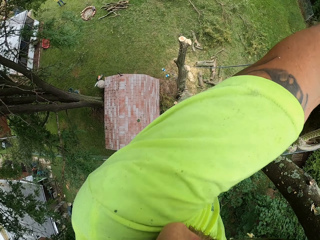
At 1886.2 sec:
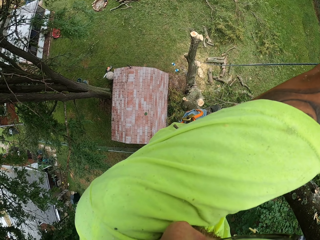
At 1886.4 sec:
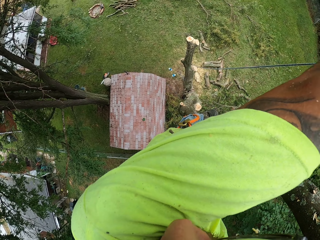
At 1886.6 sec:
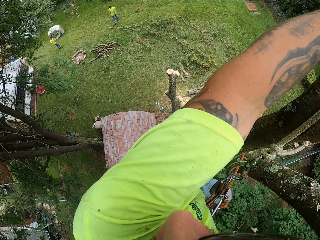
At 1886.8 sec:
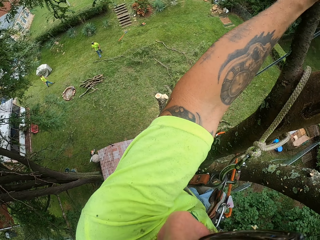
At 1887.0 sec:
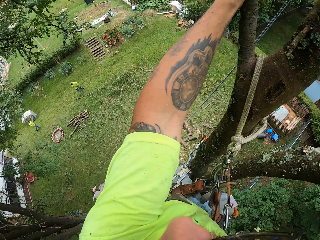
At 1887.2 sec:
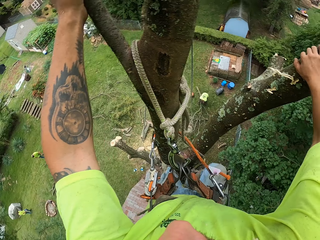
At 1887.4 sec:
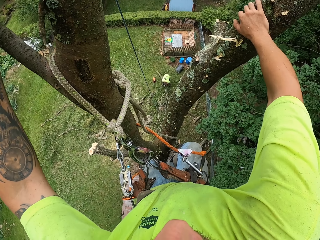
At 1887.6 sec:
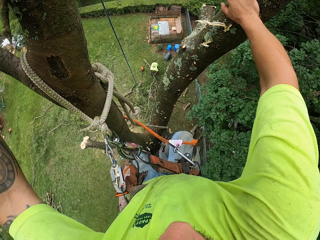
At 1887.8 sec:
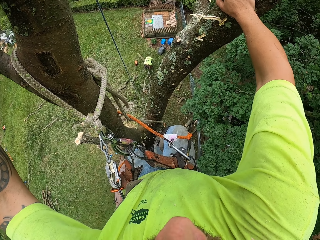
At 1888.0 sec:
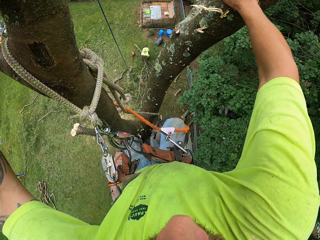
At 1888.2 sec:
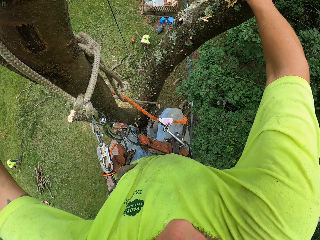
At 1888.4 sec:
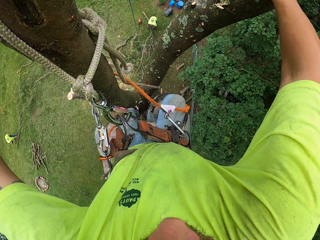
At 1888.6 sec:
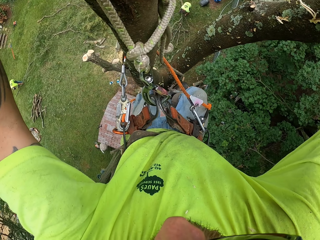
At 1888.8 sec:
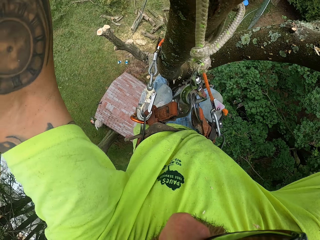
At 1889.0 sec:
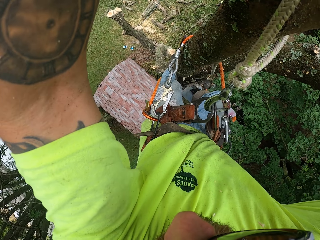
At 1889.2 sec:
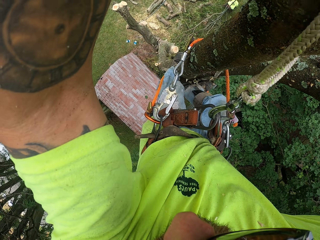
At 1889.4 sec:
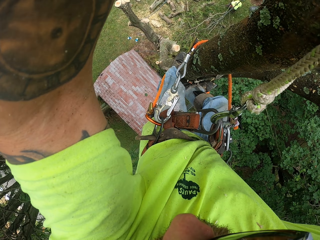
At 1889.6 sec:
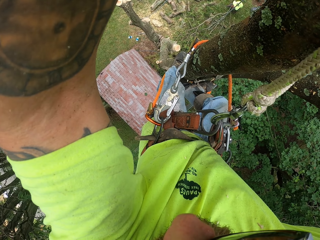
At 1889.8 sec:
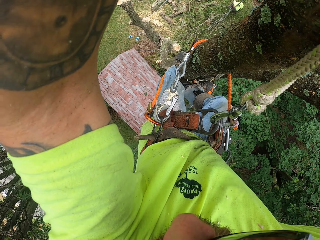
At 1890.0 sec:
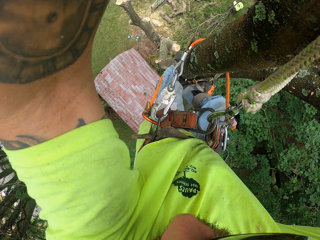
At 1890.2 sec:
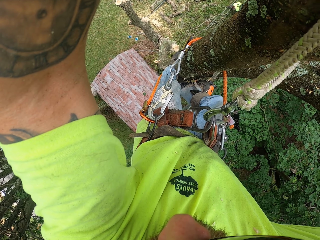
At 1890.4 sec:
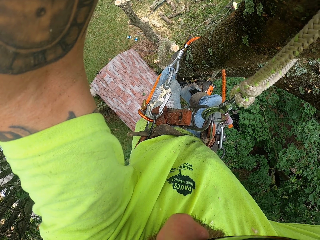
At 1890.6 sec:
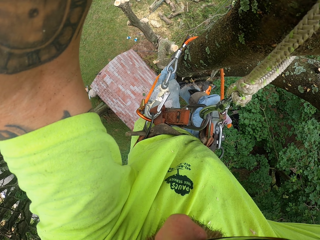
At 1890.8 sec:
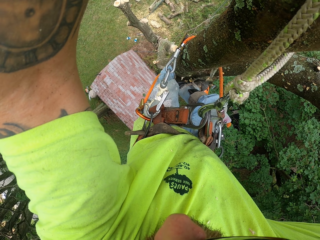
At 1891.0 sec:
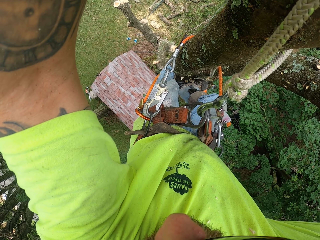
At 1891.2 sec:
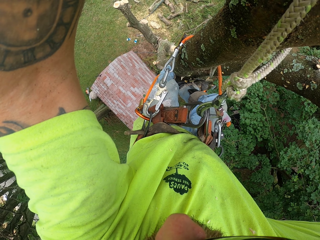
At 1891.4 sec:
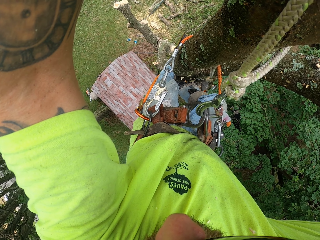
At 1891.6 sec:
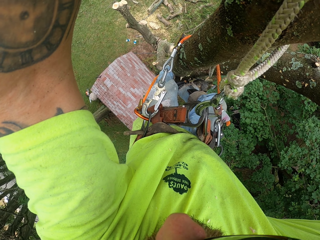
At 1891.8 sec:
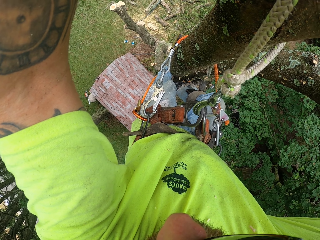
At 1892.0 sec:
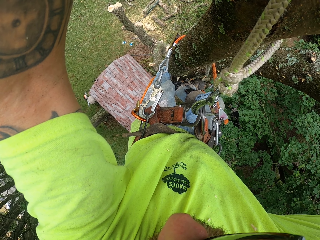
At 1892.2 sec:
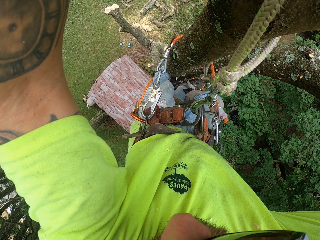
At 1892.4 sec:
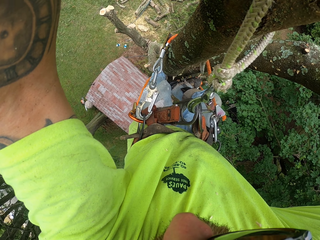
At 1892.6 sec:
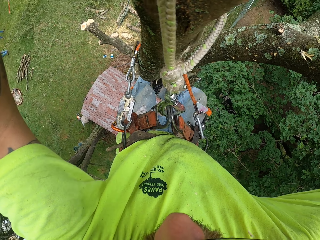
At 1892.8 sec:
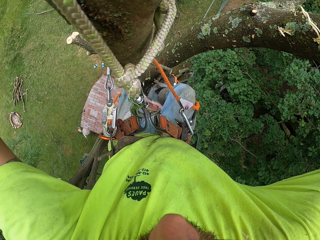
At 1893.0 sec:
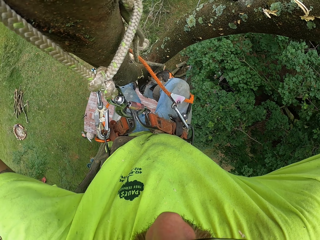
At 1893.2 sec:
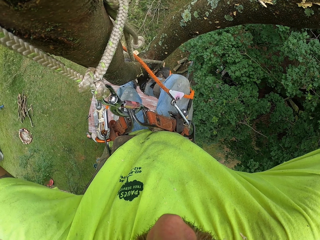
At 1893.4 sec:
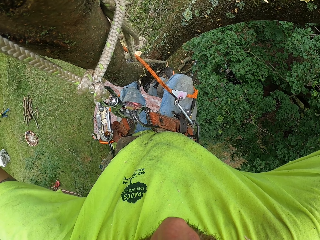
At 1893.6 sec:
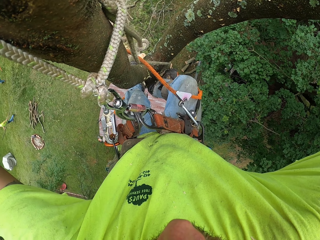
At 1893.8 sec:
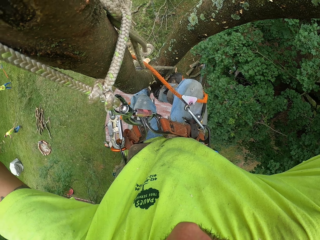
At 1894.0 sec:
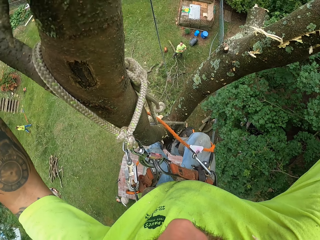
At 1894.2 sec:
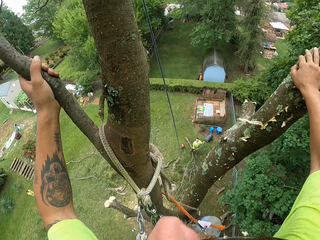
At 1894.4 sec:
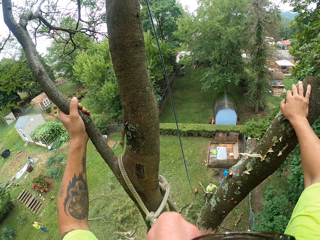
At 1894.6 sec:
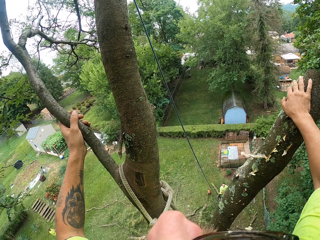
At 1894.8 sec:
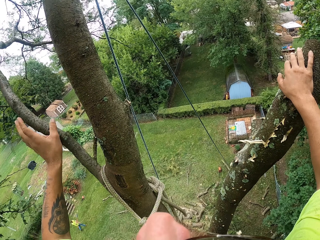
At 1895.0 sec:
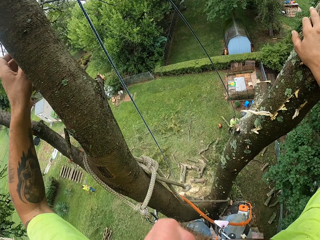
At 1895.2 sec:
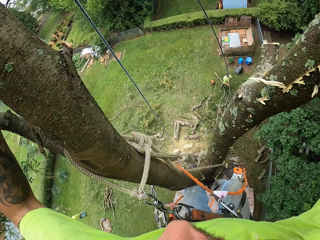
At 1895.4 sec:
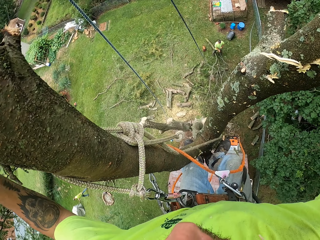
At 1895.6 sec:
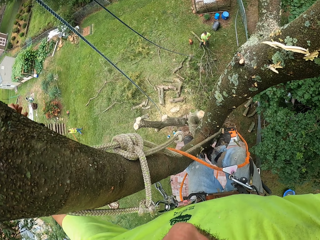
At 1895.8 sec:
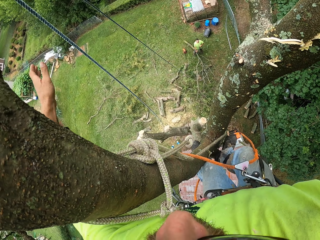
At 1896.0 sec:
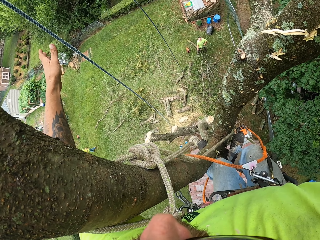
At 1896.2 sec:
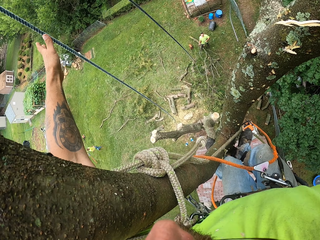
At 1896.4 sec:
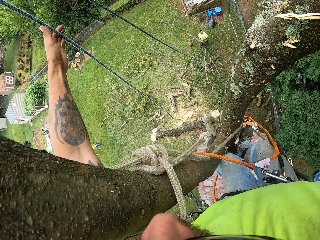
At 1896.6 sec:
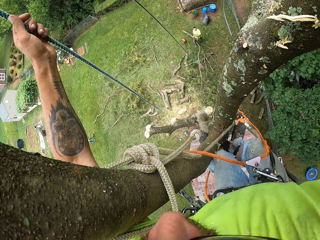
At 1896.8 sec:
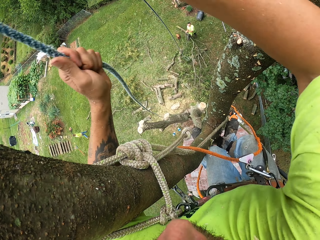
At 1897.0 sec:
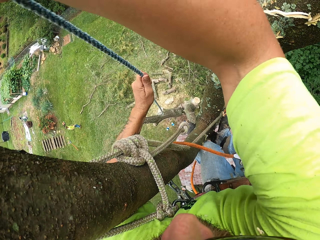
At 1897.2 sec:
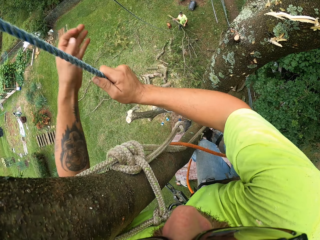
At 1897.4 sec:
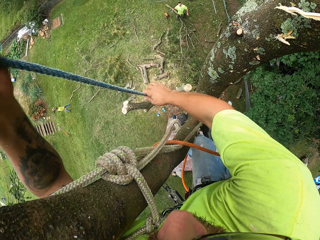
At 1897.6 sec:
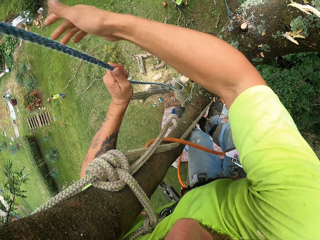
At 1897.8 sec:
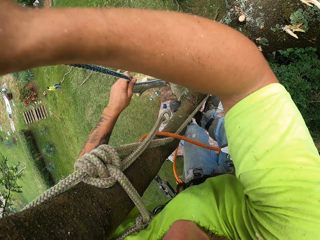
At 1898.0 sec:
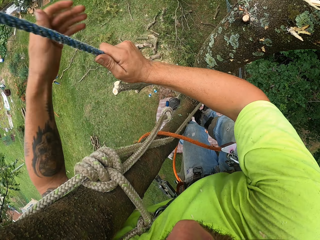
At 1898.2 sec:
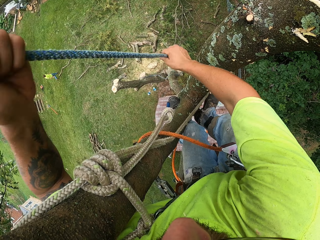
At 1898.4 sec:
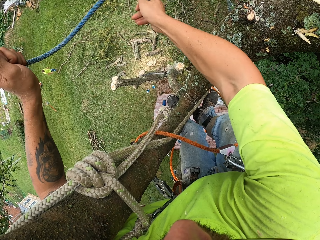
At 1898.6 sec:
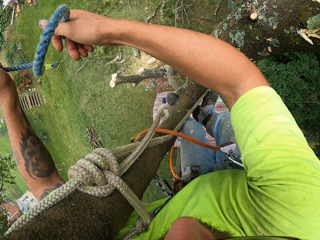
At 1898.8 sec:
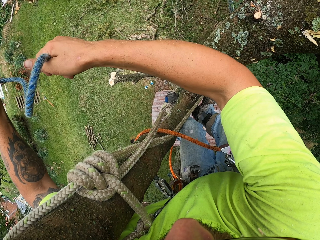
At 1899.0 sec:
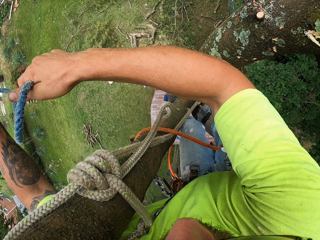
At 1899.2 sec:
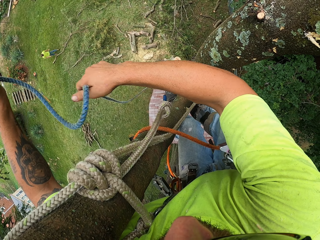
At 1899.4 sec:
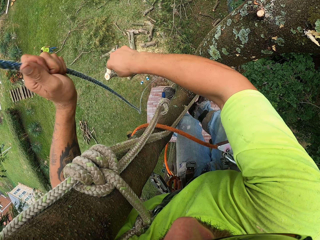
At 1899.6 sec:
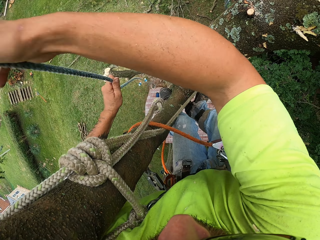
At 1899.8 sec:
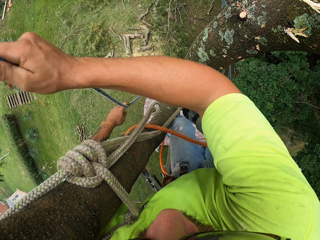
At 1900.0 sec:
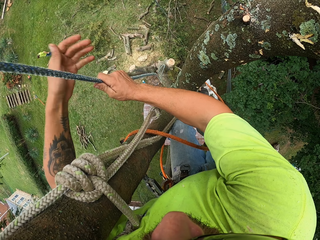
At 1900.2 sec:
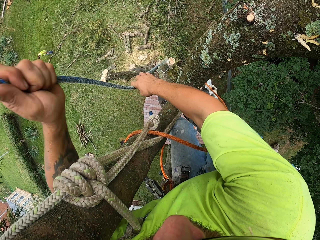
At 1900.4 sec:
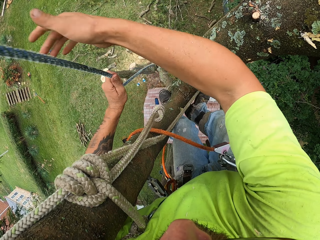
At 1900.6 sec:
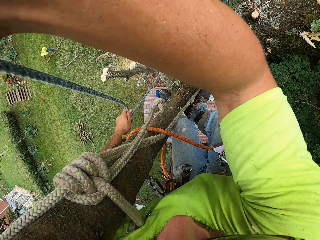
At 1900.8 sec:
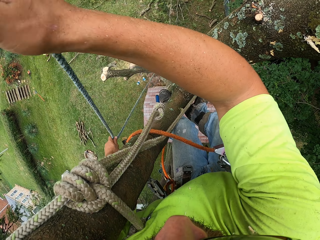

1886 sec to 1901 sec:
The camera wearer pulls another rope using both hands. He holds the rope with his left hand.

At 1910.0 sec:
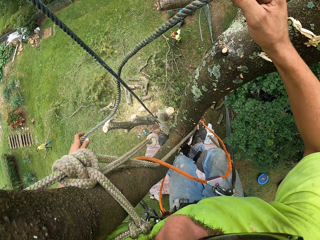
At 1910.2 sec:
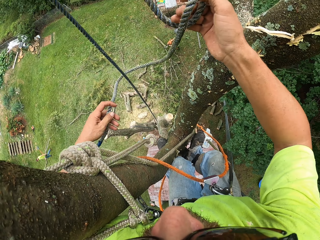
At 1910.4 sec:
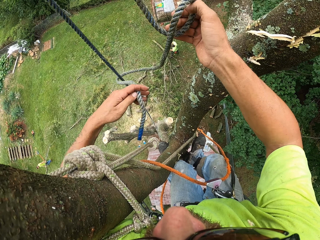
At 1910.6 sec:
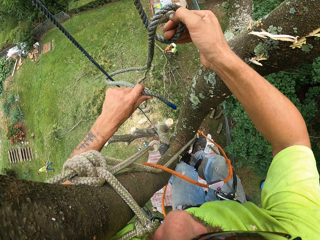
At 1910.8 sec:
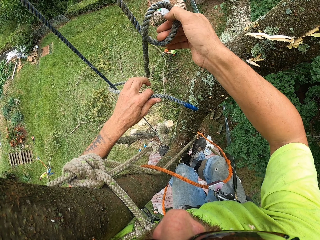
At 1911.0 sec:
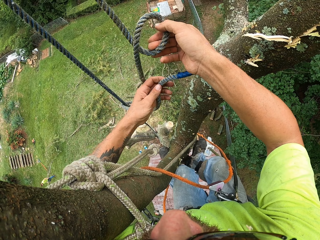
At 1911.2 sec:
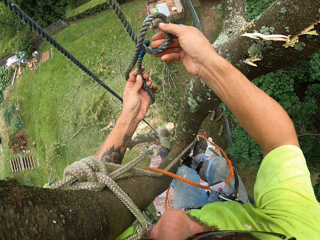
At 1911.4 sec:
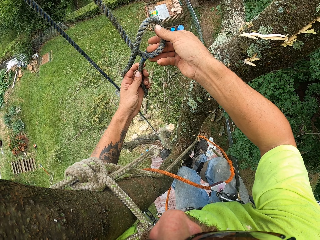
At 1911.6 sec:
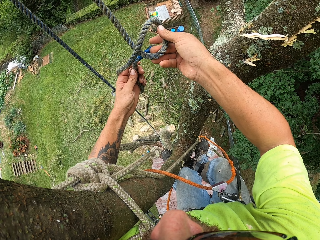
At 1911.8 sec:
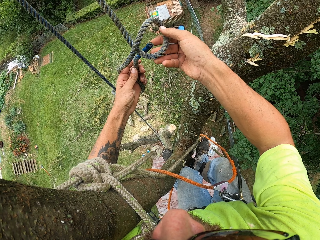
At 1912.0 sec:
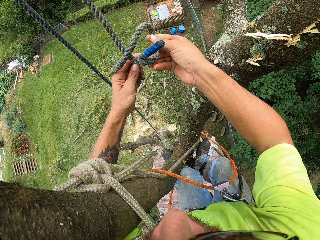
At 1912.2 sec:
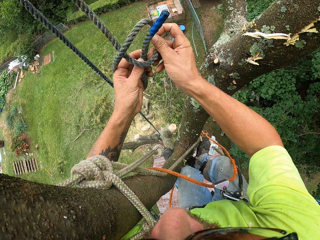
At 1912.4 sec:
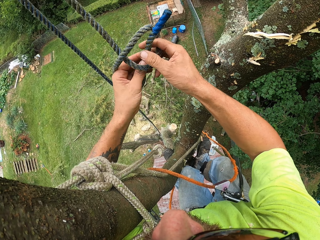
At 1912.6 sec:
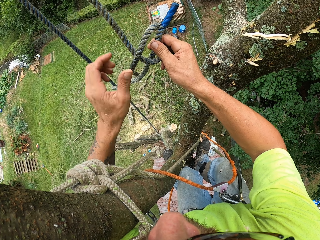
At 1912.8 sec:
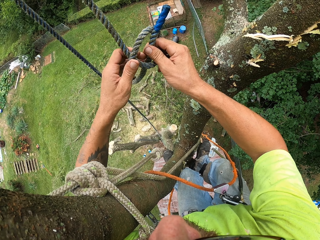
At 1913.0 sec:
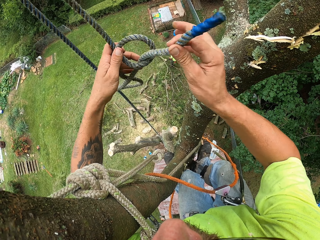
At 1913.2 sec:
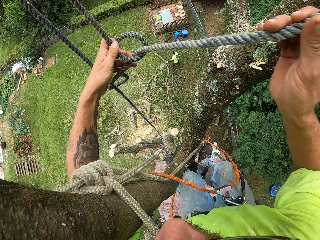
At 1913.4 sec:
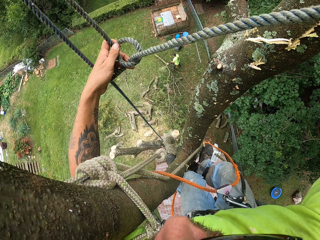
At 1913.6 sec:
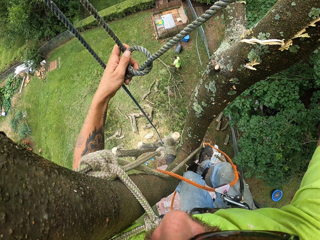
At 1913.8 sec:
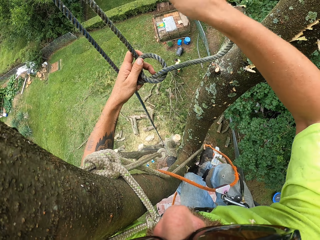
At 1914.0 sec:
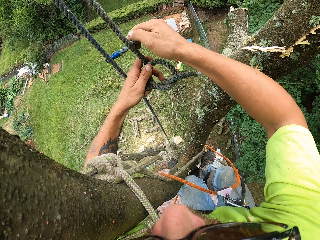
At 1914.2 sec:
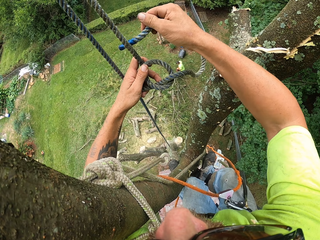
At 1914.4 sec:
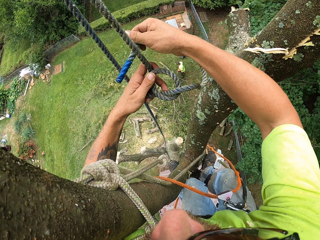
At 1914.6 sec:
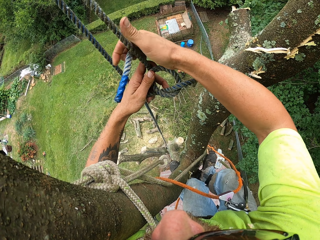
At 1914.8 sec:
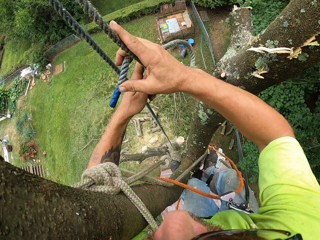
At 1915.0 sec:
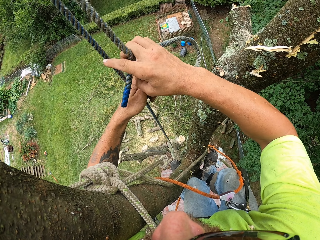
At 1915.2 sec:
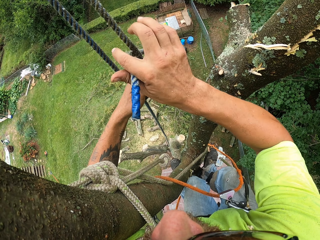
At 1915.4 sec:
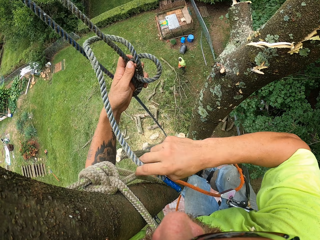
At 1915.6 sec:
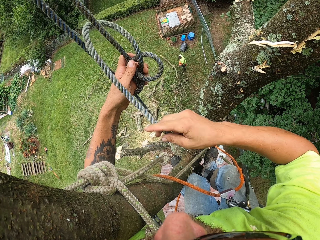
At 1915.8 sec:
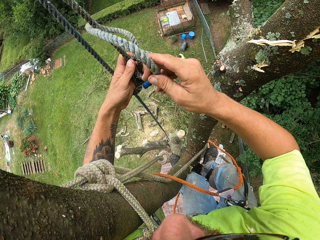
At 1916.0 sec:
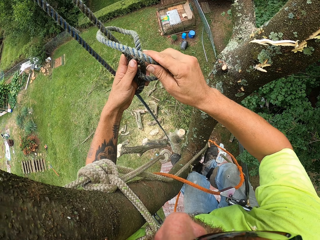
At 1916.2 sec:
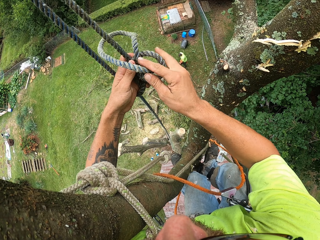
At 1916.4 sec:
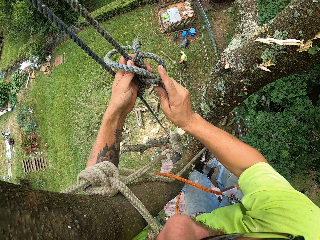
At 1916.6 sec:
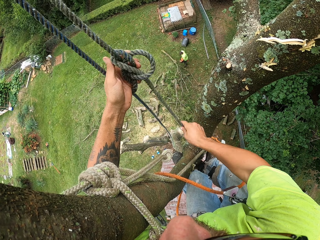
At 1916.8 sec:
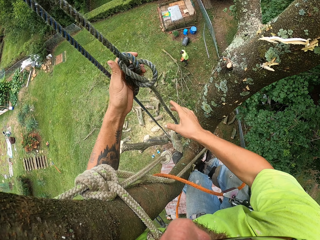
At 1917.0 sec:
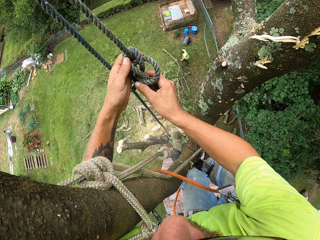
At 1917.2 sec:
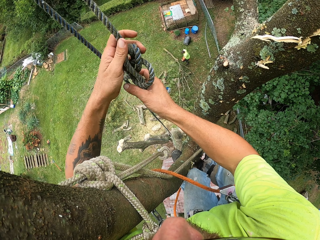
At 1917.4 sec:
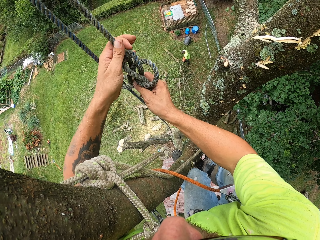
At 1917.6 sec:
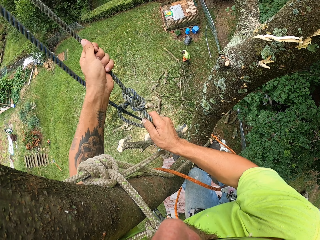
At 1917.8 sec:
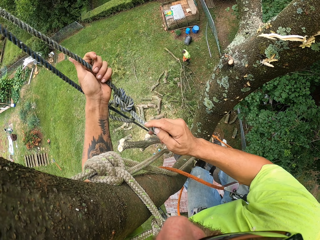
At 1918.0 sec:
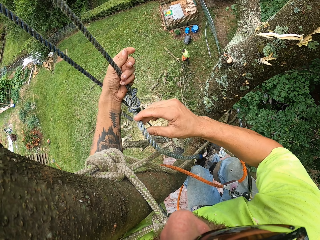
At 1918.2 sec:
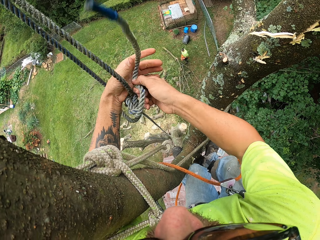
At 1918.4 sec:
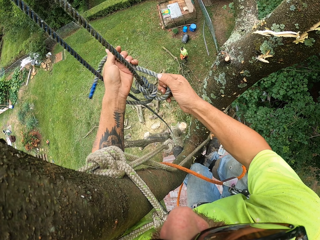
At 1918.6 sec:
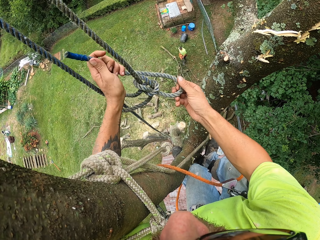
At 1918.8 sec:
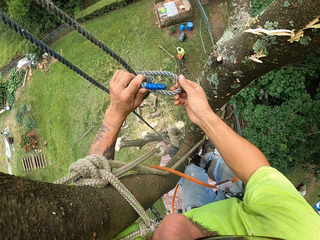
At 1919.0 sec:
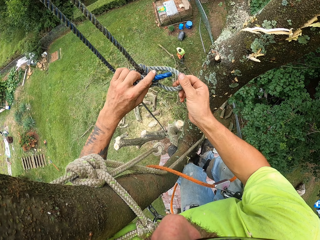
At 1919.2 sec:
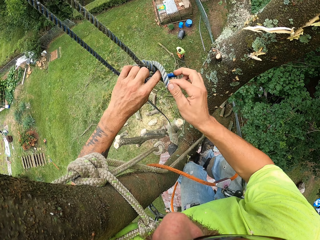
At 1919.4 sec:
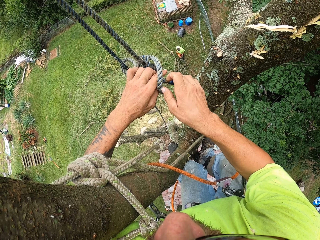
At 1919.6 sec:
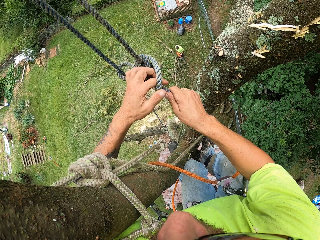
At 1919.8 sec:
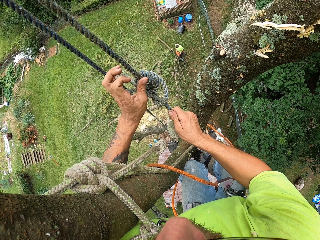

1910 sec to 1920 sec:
The camera wearer ties the rope on the tree with both hands.
